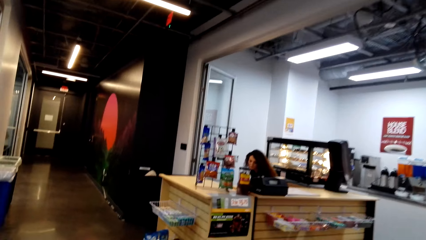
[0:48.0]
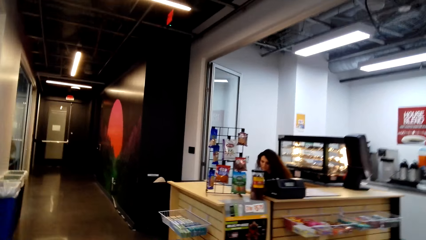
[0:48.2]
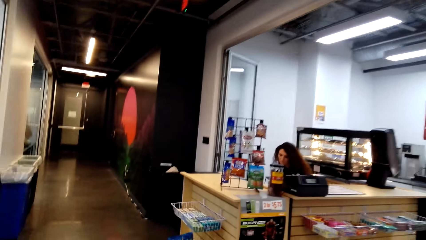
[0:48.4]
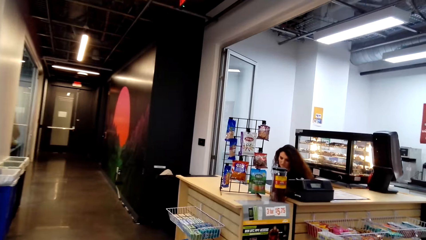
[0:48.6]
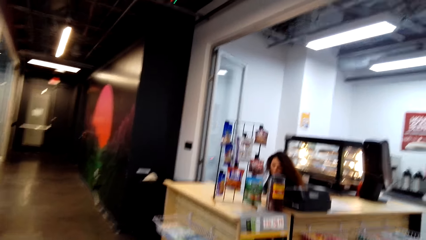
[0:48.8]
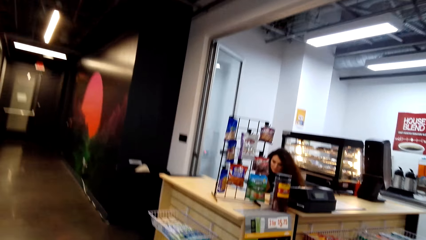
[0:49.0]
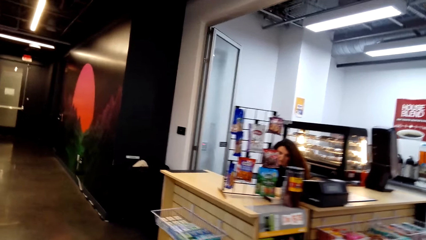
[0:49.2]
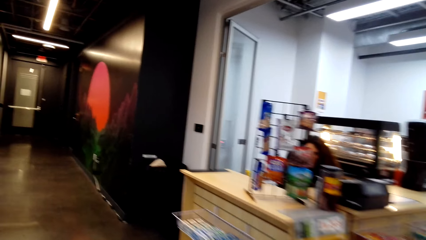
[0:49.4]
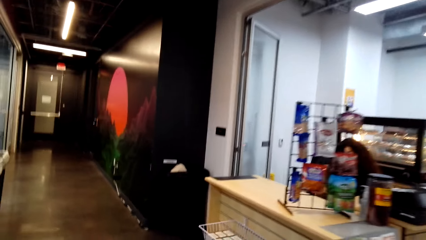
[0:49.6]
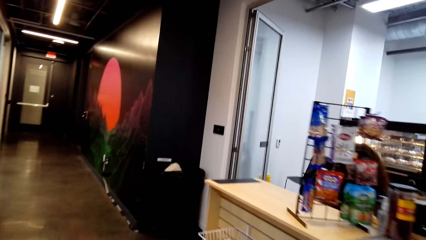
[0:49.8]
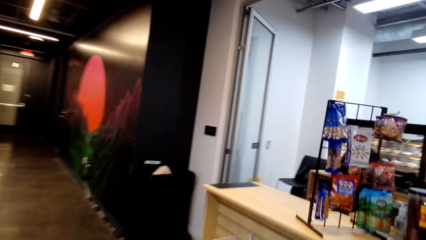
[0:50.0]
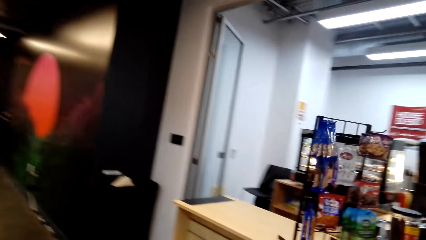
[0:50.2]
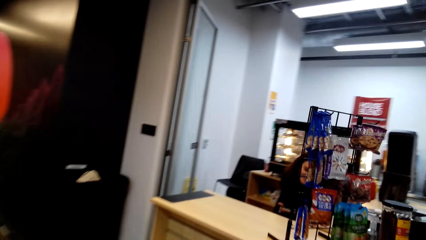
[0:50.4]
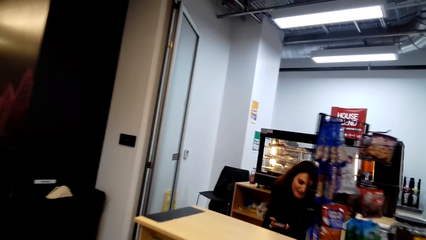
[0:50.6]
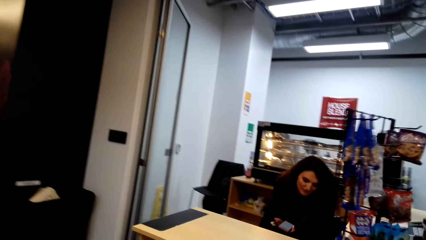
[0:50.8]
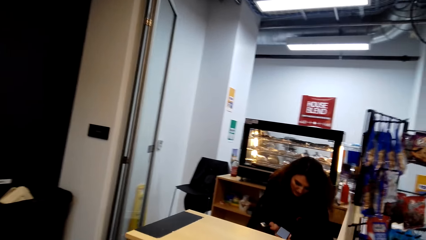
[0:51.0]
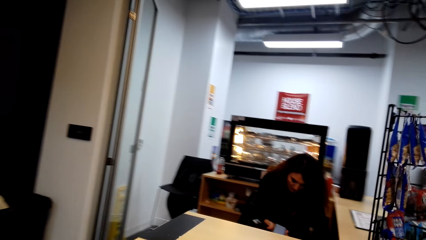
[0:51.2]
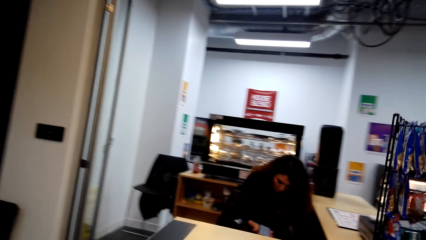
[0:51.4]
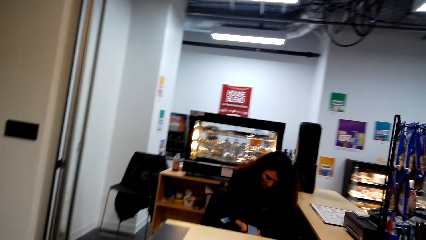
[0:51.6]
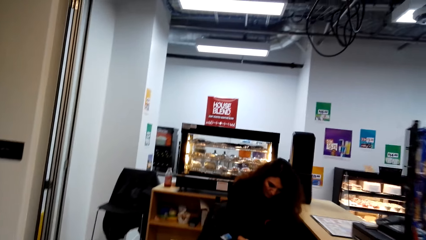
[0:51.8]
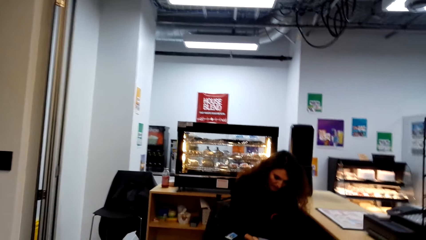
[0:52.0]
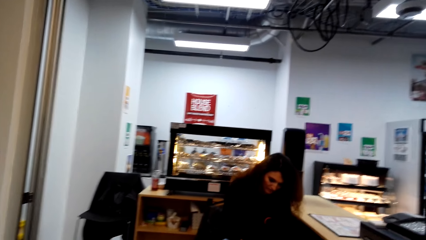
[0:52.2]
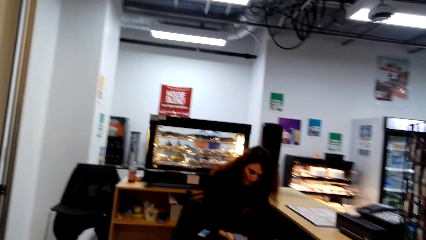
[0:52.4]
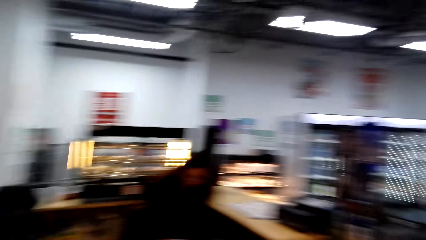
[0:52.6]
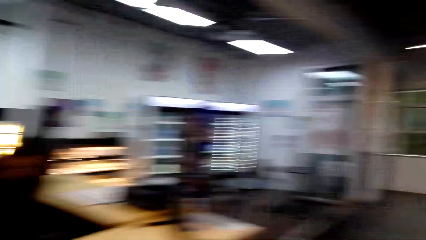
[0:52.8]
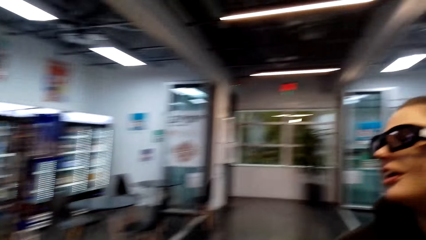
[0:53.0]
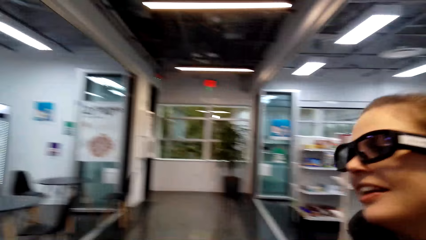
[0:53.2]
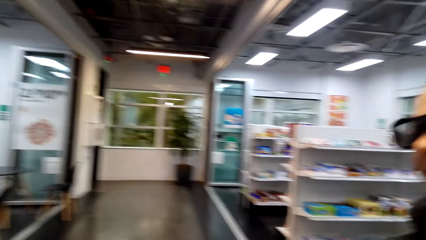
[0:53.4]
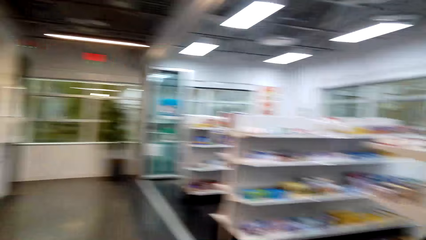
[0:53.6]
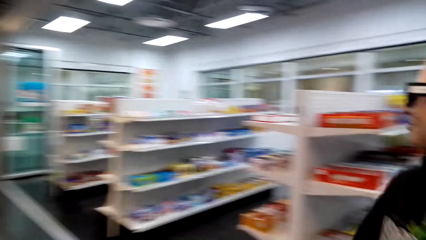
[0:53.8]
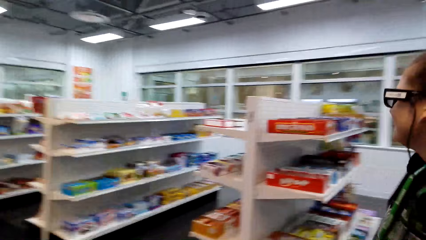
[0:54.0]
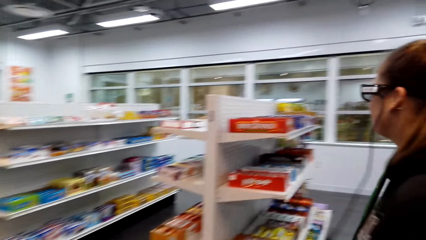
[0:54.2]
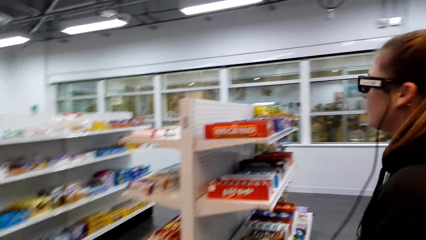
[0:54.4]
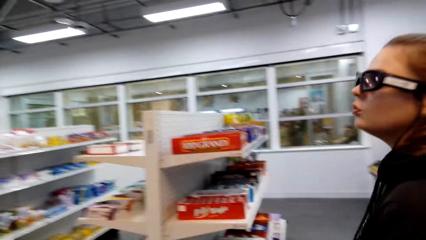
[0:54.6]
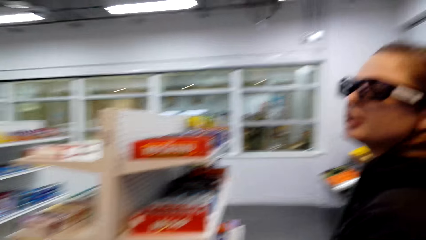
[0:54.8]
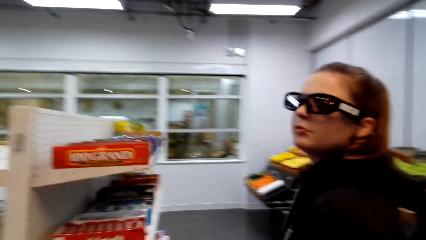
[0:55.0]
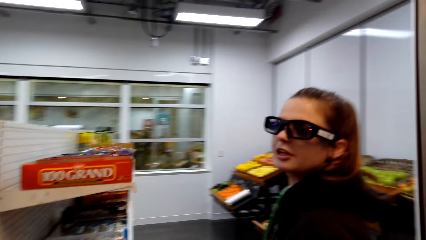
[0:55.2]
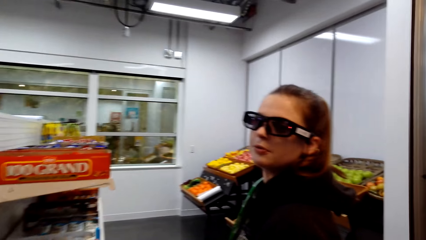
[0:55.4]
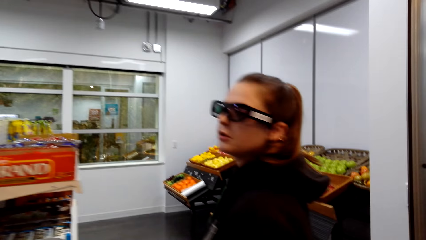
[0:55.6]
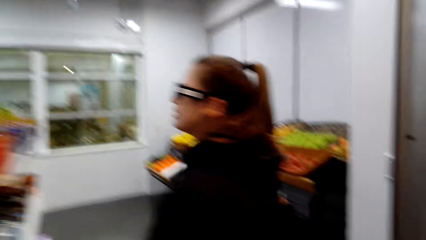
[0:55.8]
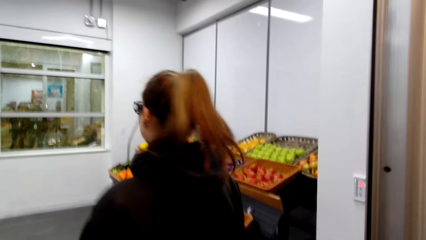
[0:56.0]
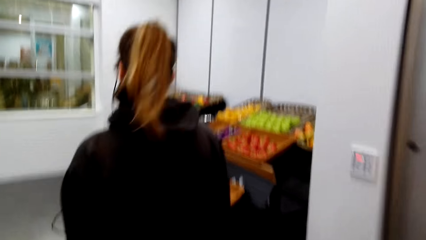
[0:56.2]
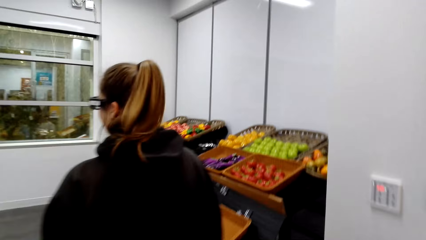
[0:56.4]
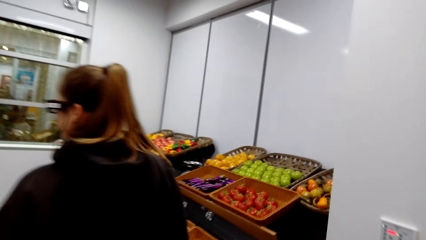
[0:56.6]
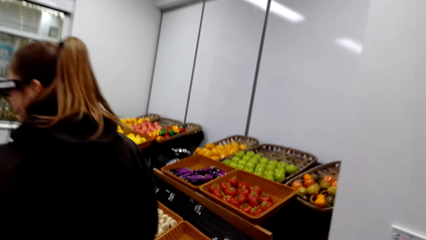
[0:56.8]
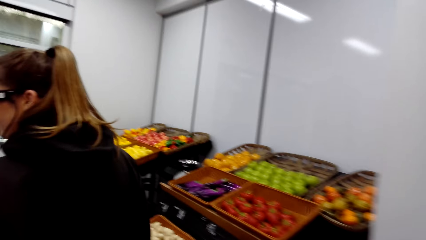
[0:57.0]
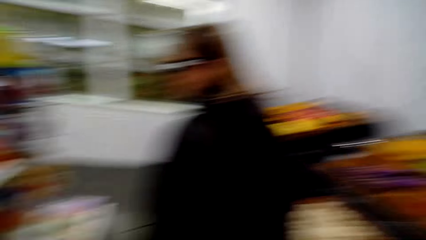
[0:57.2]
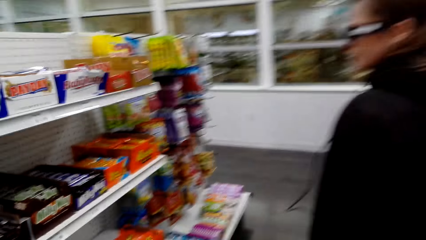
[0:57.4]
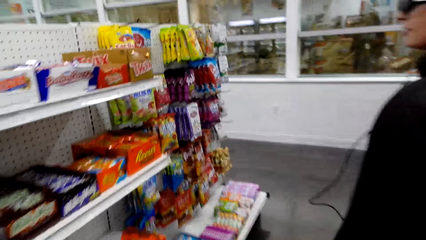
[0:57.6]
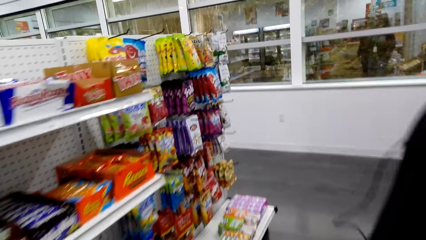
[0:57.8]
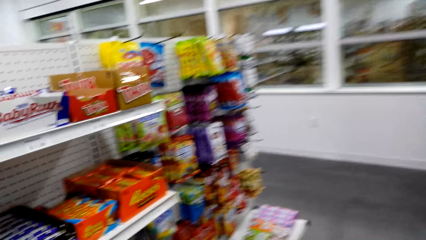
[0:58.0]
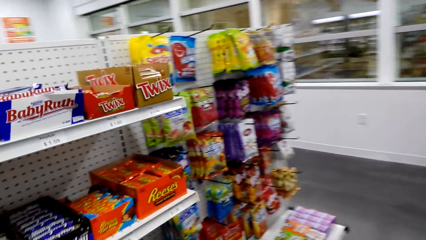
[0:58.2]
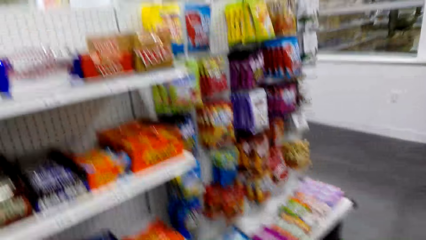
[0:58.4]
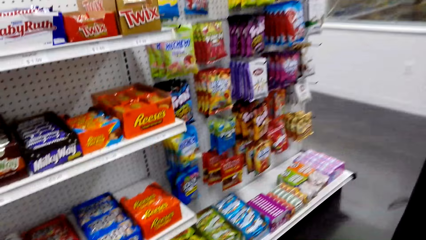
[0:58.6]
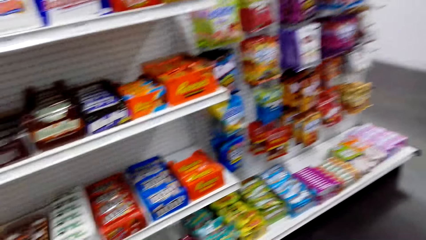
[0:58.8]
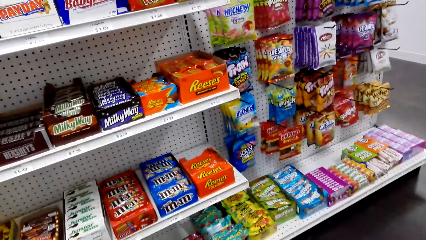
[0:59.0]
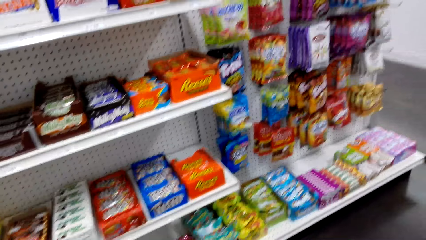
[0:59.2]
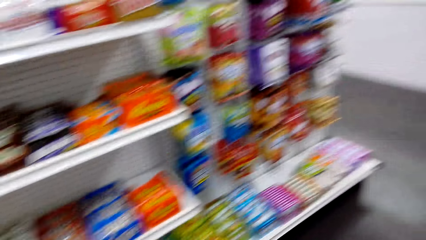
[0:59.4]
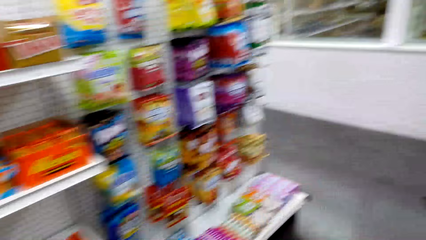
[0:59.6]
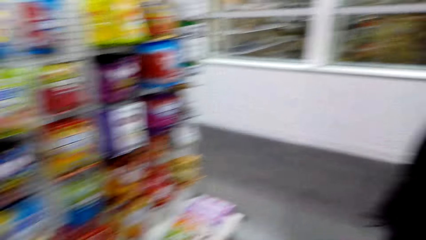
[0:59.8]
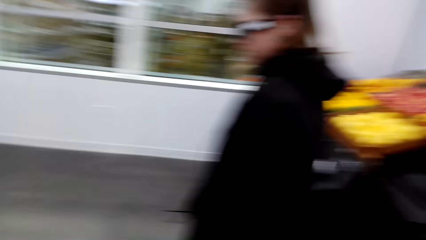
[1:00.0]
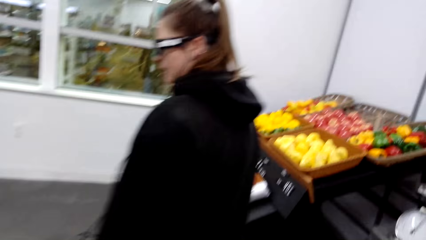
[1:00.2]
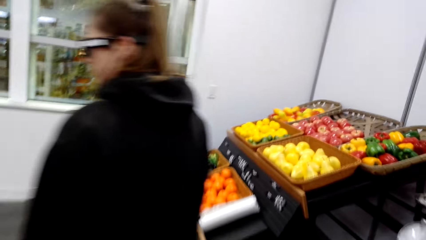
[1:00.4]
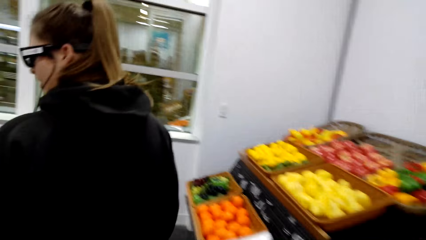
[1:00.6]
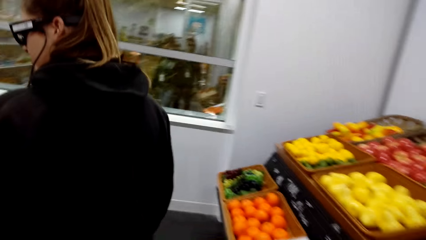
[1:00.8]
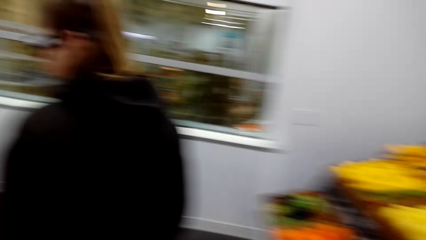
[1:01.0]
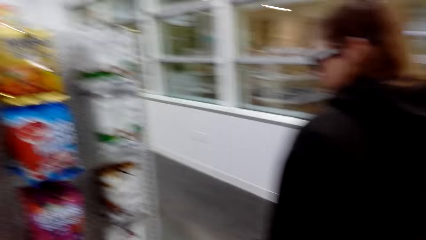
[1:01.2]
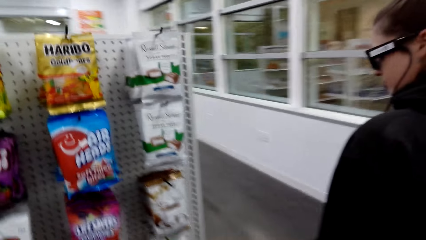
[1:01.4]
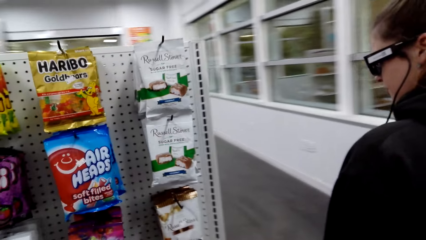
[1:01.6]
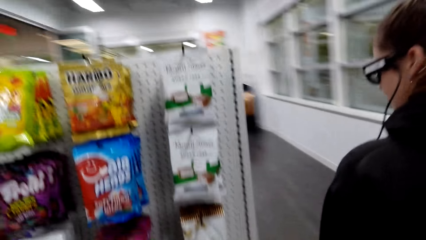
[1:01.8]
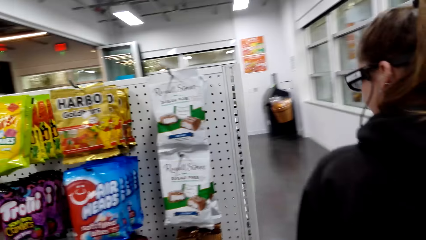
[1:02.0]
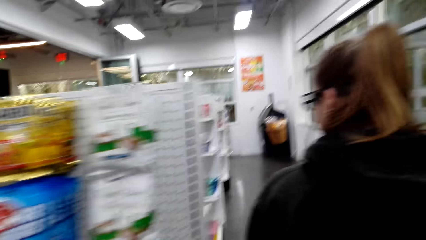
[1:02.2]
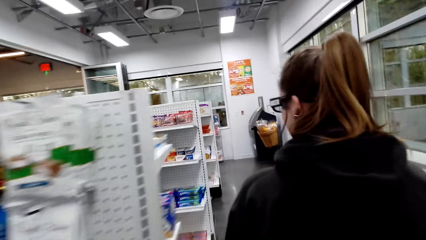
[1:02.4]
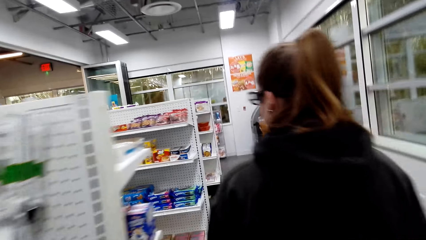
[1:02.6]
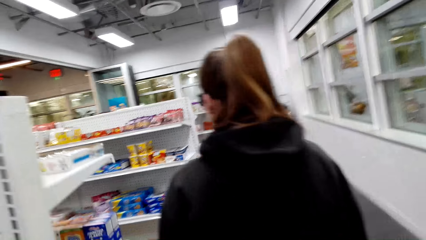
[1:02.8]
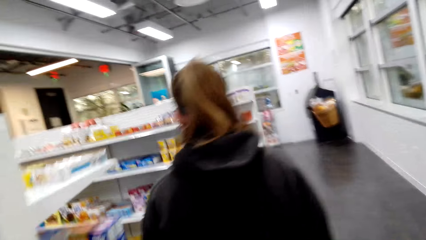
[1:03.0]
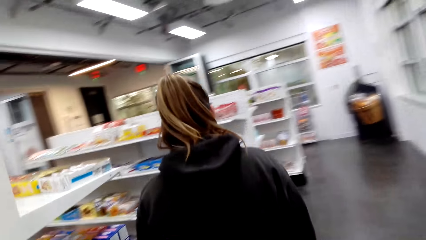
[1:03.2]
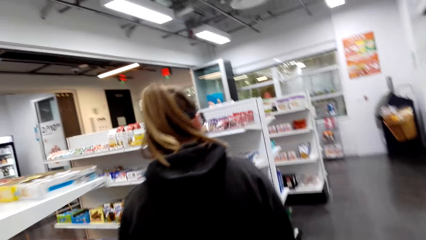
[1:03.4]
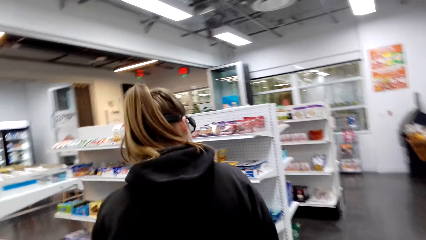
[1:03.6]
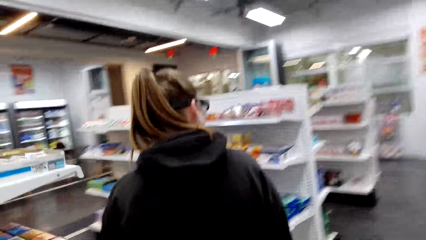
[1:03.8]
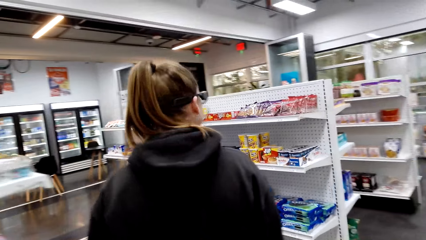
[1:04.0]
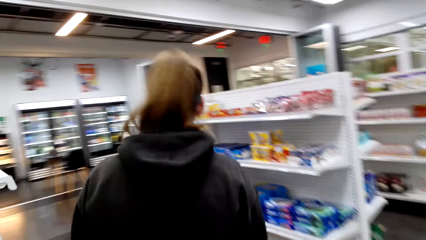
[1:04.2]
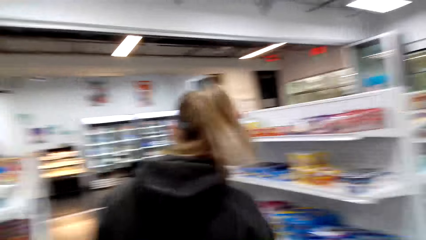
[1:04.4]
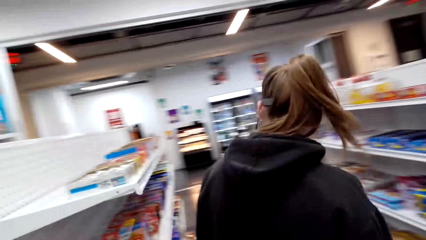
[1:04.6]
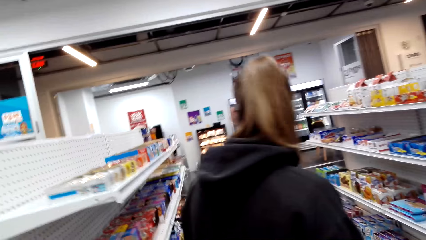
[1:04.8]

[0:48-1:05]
The camera wearer walks in a supermarket. A person converses with the camera wearer. Another person converses with the first person. The camera wearer walks in the mall. The other person walks in the supermarket. The camera wearer checks items on a shelf. They stare at the shelf. They converse with the other person. They walk in the supermarket.
